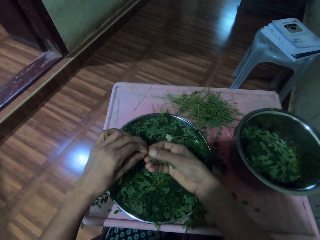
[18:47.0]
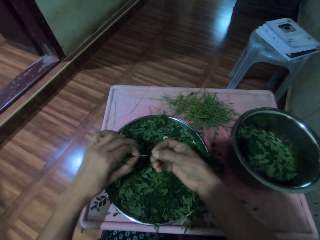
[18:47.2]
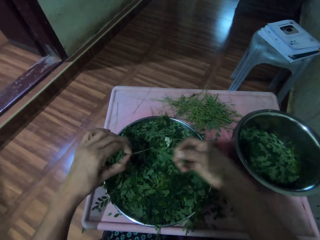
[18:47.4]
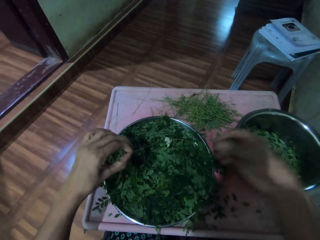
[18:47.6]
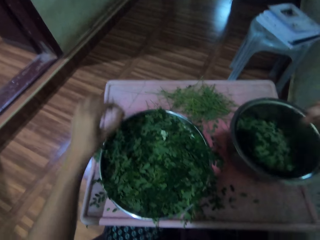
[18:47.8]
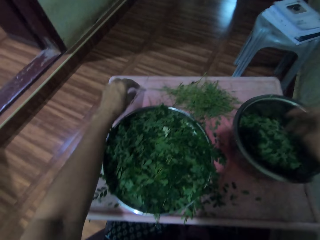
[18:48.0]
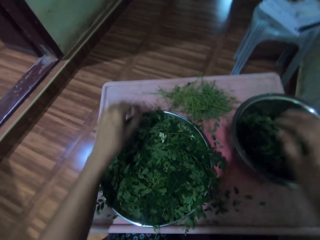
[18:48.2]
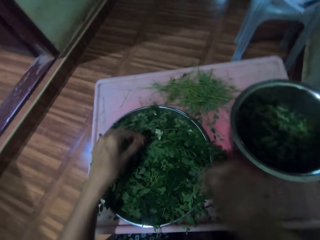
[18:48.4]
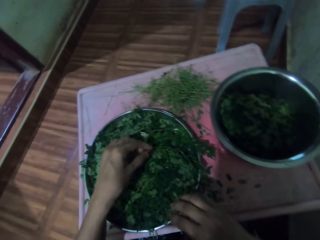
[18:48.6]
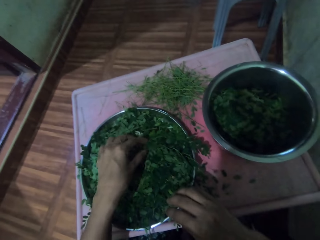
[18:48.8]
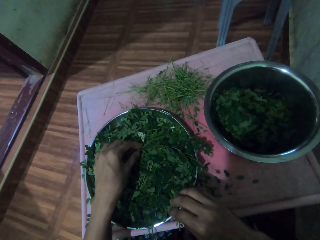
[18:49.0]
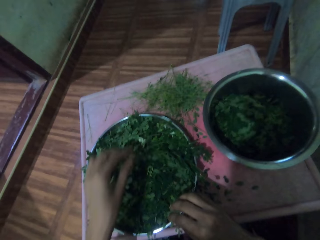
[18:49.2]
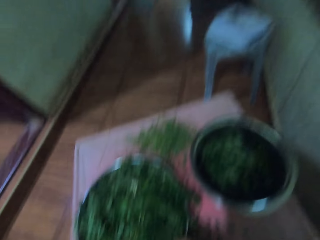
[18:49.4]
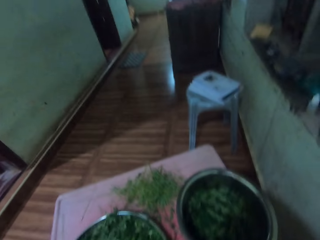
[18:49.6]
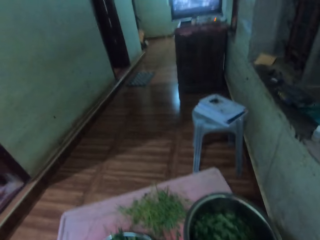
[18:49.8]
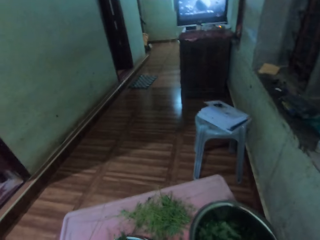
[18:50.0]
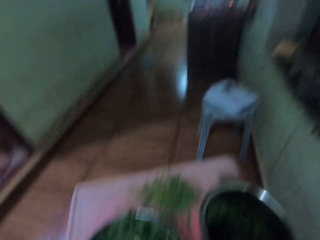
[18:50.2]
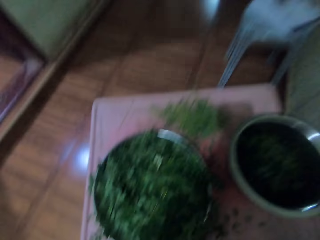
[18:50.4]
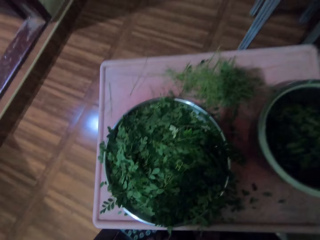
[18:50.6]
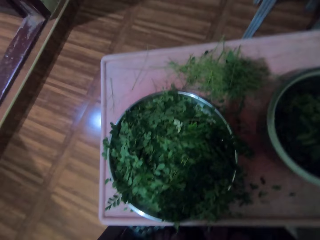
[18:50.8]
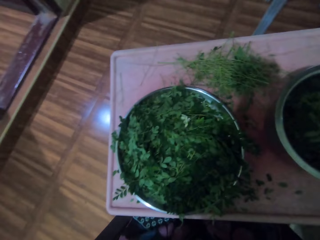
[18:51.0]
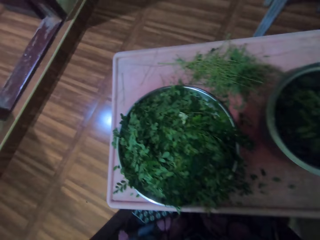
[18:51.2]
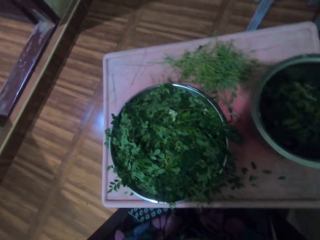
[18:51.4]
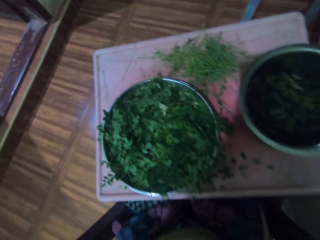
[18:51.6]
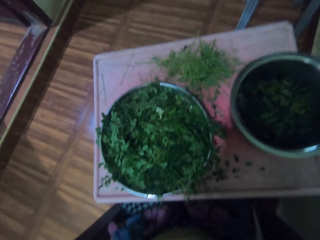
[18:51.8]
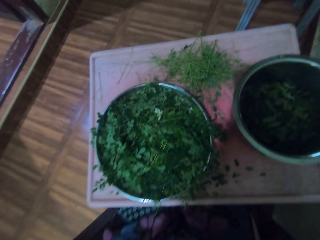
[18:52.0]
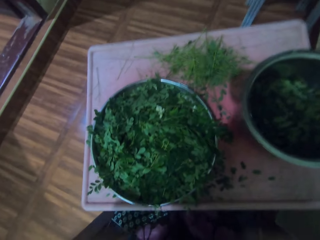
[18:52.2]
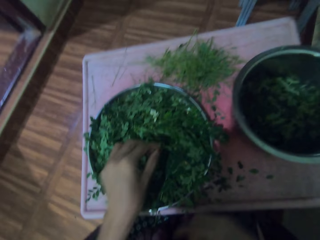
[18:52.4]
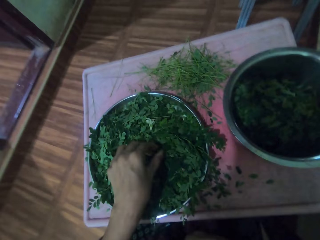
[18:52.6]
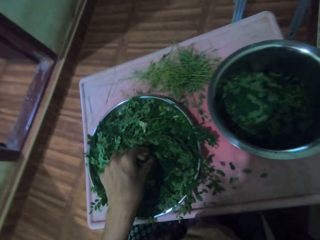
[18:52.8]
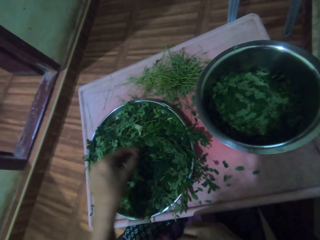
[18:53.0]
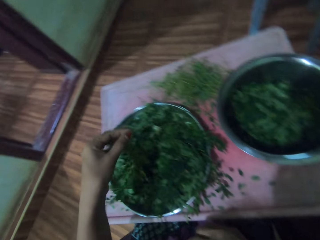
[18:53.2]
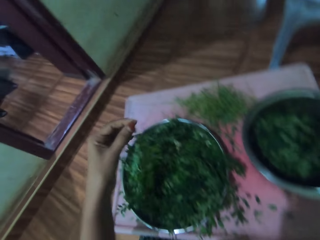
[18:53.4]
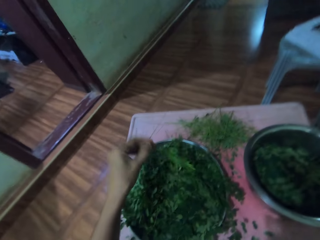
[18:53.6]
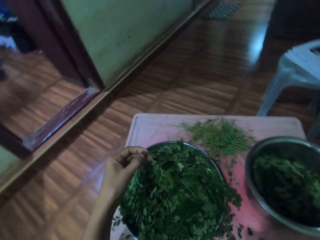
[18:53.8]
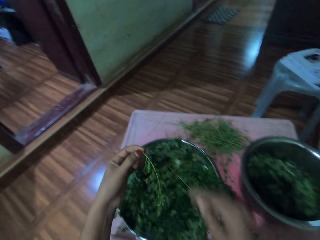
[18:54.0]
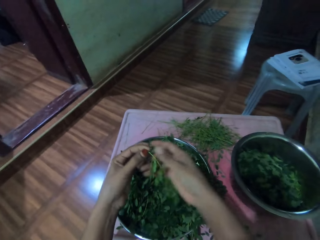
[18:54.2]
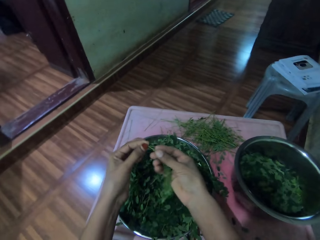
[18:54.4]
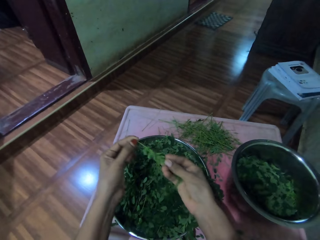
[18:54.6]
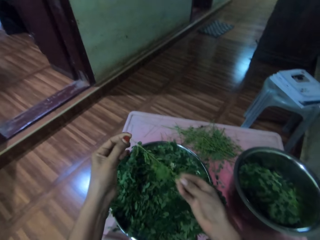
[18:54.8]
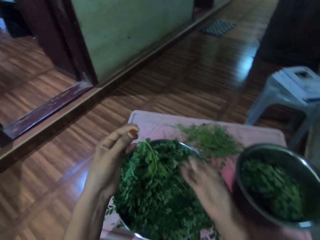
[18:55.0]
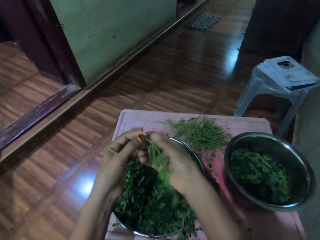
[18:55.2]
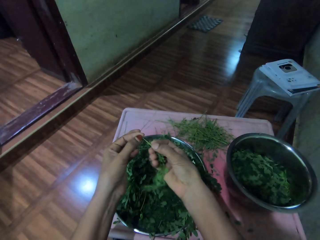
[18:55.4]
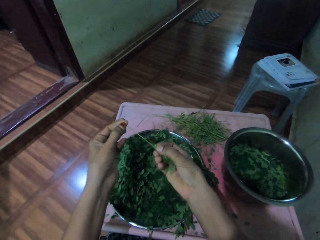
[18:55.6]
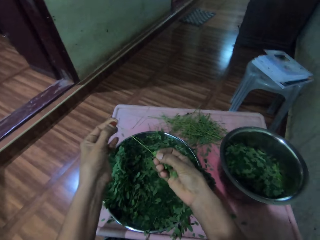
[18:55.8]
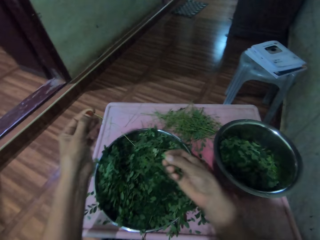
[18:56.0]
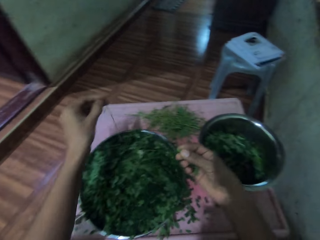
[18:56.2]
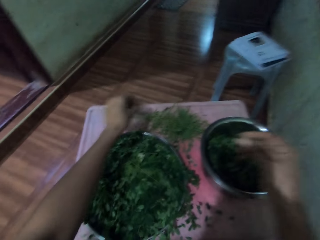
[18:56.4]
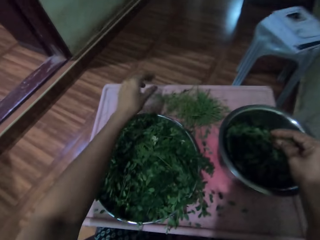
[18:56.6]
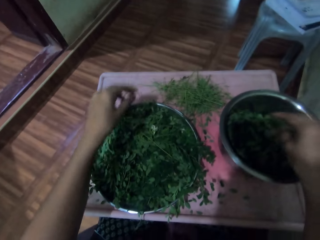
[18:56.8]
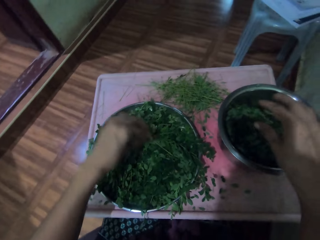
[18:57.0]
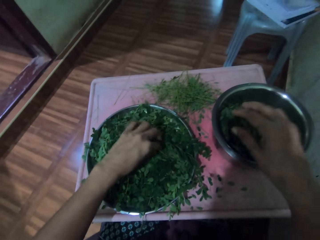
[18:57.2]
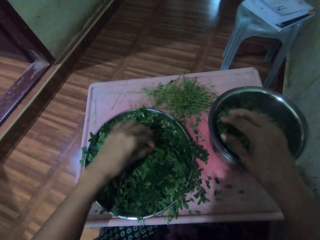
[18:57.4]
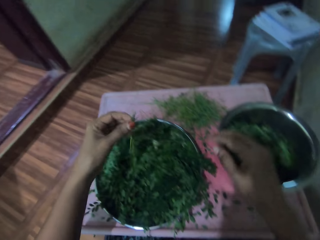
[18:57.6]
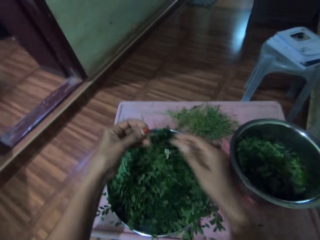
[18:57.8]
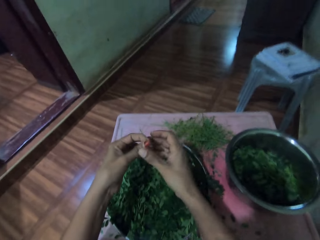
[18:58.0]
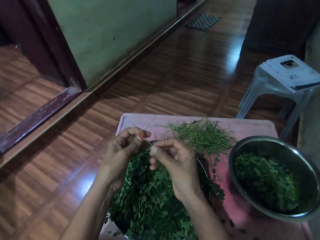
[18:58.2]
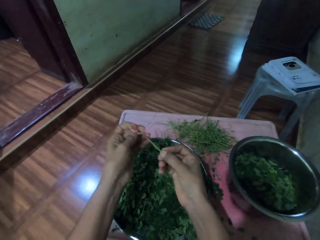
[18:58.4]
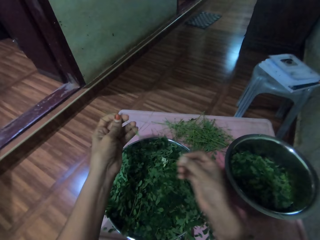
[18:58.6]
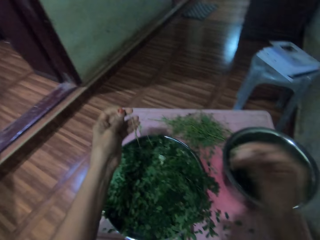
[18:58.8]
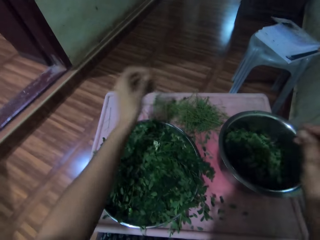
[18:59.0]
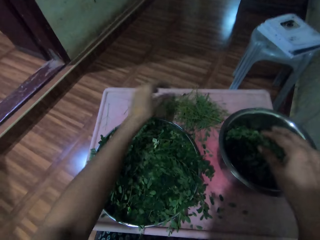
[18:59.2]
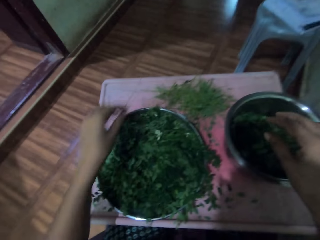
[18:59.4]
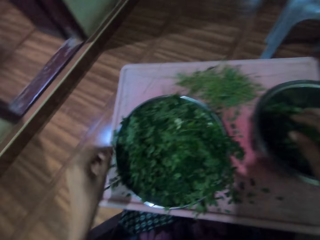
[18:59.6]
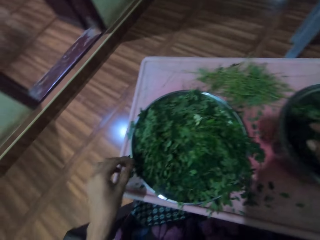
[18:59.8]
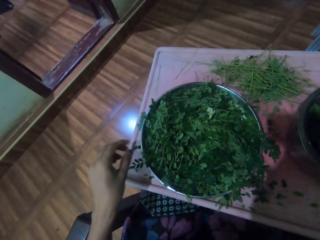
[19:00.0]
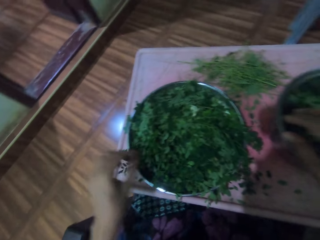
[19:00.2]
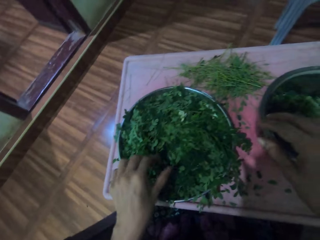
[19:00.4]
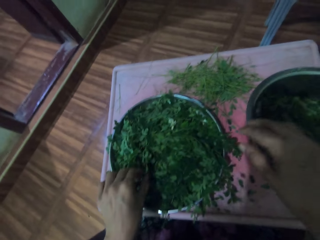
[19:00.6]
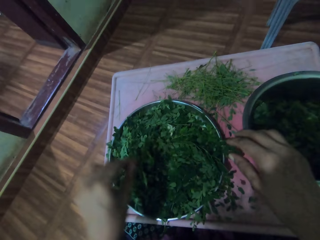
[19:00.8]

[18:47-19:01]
The camera wearer destems the vegetable. They place the stem on the table and place the vegetable in the bowl. They touch the bowl, touch the vegetable, and look around. They adjust the camera. They pick up the vegetable. They wipe the vegetable. They destem the vegetable. They place the vegetable in the bowl and place the stem on the table. They pick up the vegetable. They destem the vegetable. They place the stem on the table. They place the vegetable in the bowl.

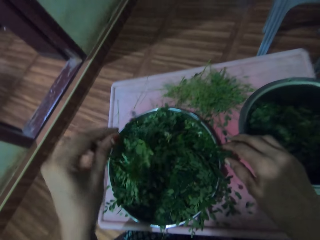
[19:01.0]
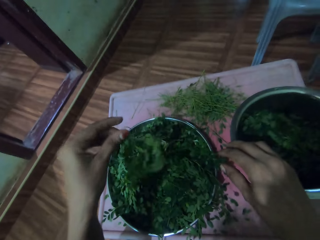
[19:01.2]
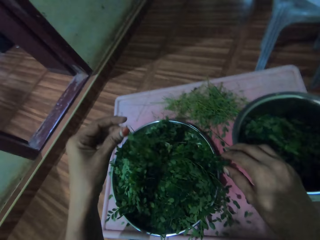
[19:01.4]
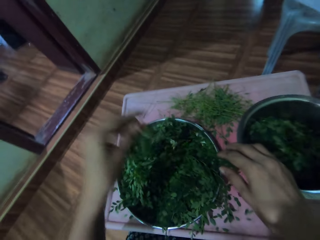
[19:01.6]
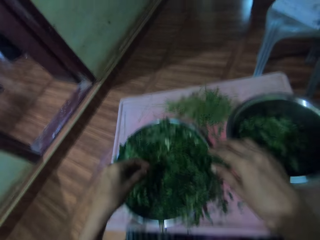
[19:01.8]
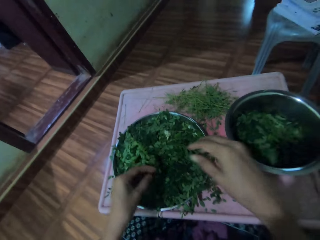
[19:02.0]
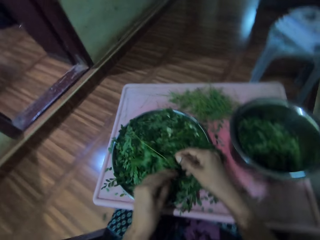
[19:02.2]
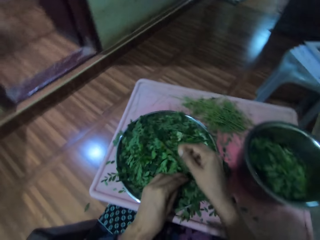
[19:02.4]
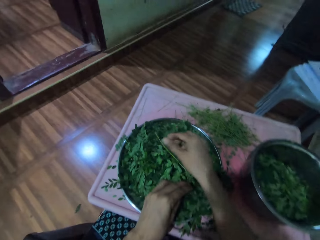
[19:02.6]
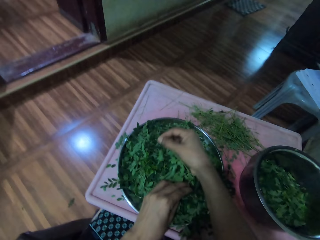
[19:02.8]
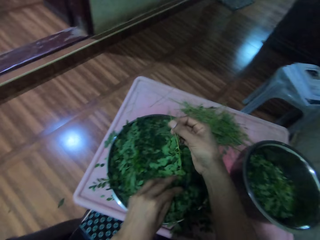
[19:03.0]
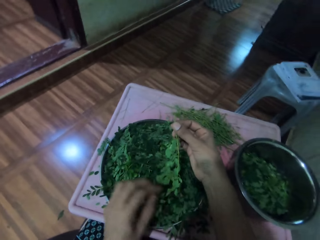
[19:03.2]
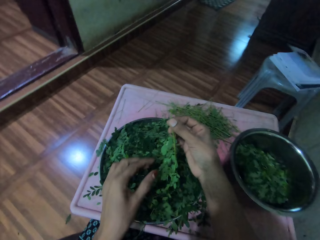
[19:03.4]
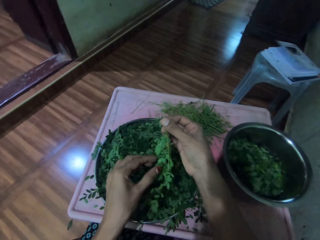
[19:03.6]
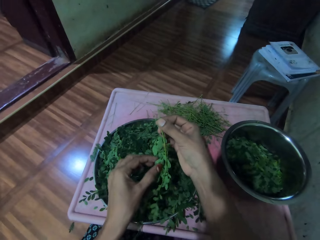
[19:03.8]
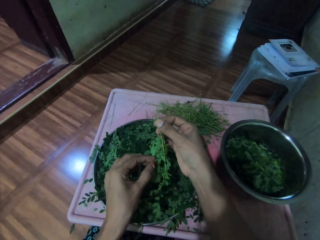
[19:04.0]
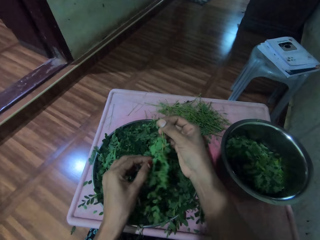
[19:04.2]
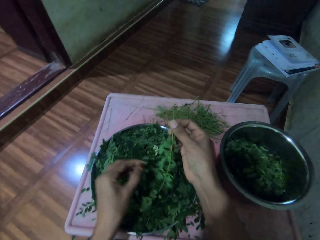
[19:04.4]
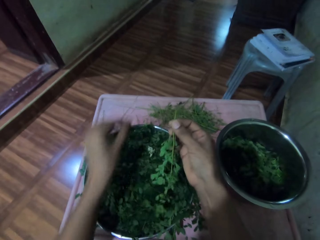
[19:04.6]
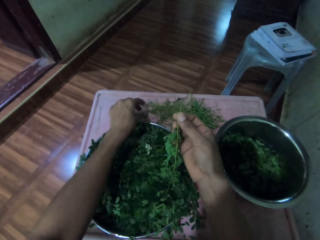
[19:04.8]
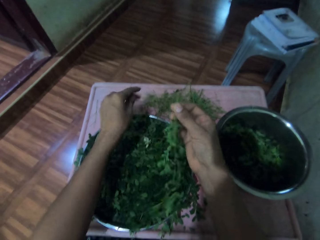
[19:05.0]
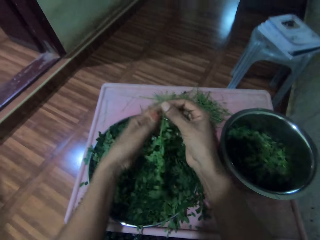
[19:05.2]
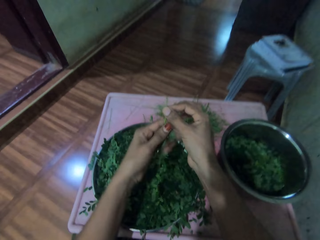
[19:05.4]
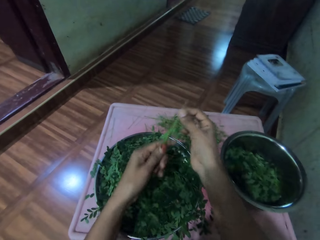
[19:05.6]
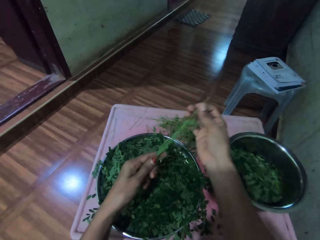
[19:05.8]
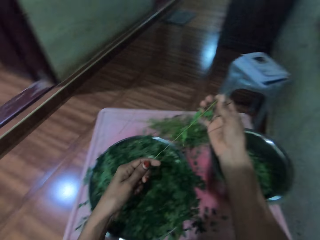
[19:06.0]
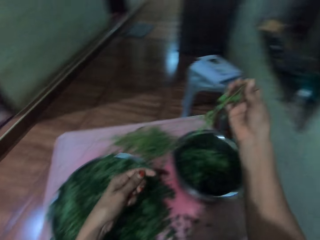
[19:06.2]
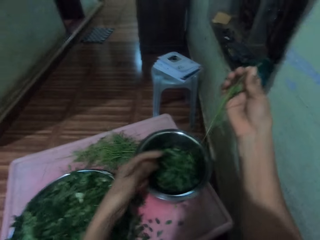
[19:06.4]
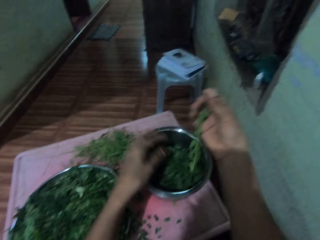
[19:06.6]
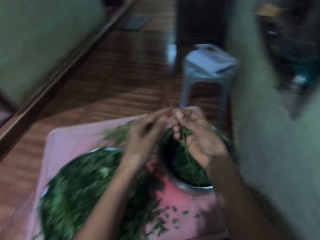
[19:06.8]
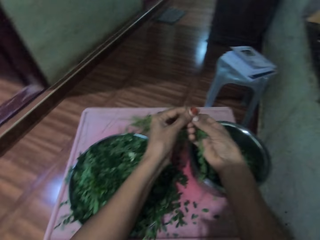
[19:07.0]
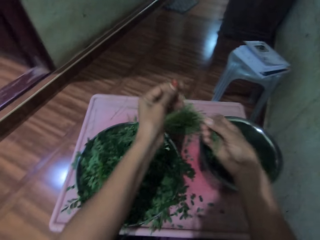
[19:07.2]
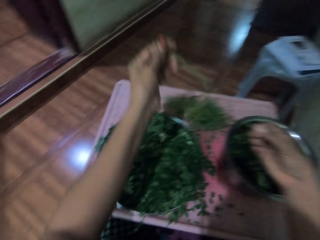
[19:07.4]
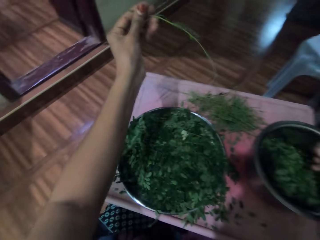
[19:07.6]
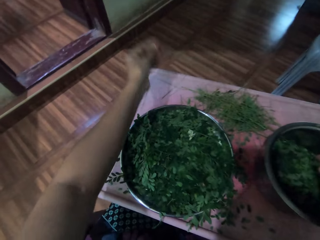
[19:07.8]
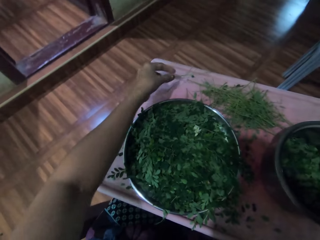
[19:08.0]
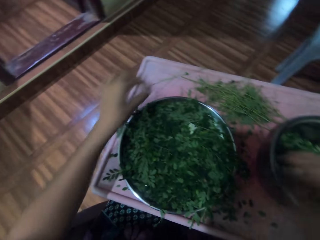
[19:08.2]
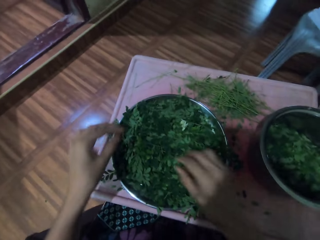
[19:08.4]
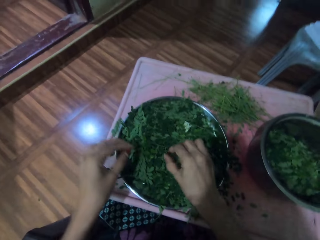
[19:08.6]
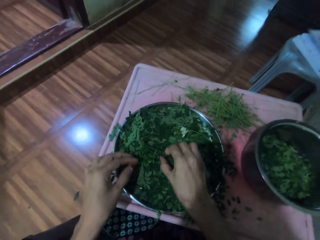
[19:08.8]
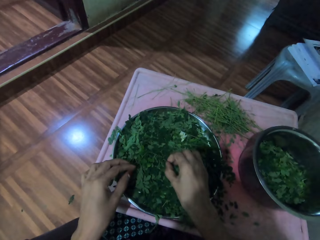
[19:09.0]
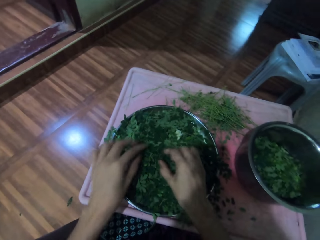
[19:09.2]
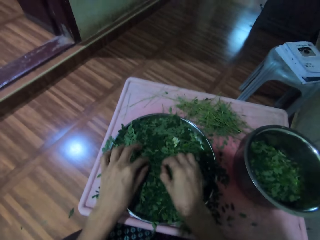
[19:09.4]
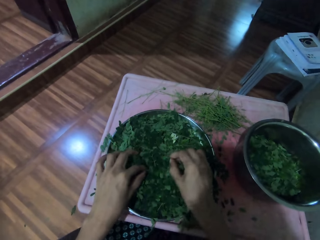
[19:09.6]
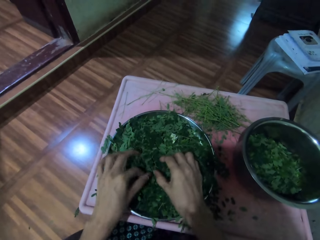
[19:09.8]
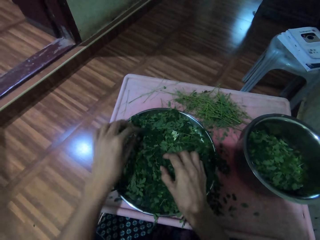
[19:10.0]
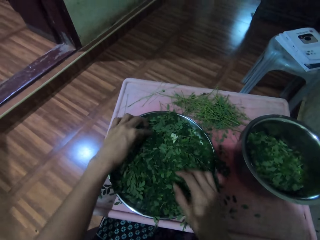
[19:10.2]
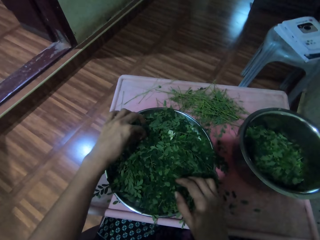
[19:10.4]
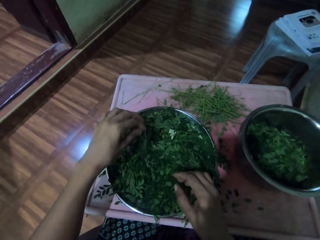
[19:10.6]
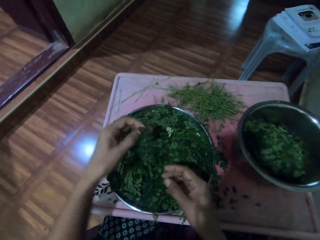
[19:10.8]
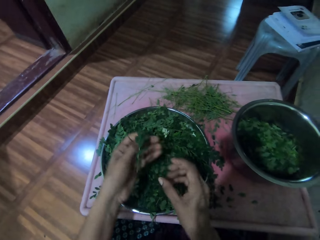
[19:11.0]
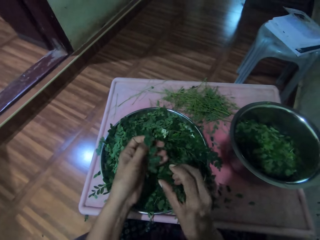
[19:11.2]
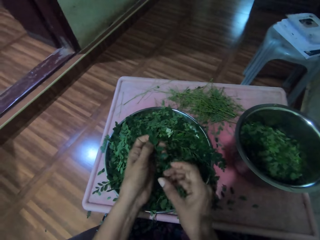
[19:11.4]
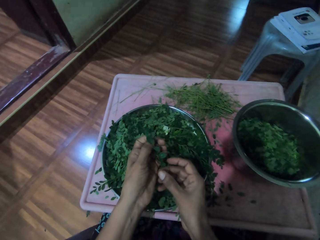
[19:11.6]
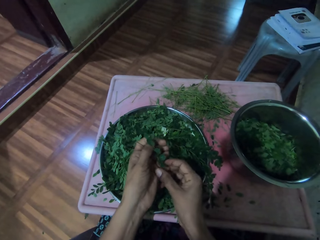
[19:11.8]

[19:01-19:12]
The camera wearer takes the vegetable. They take the vegetable with the right hand. They pluck the vegetable and put down the vegetable. They destem the vegetable. They place the vegetable in the bowl. They prepare the vegetable. They place the vegetable in the bowl and place the stem on the table. They pick up the vegetable and touch the vegetable.
